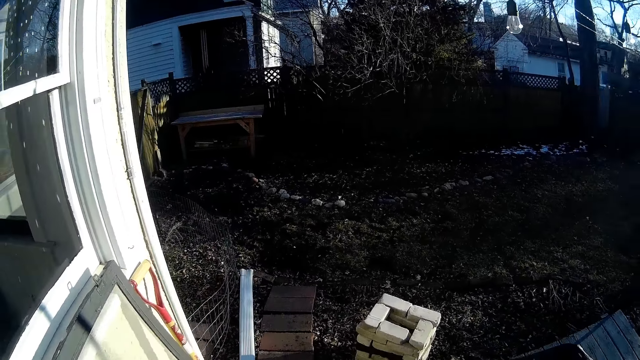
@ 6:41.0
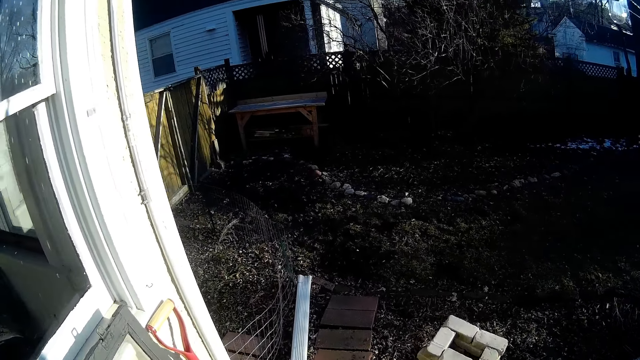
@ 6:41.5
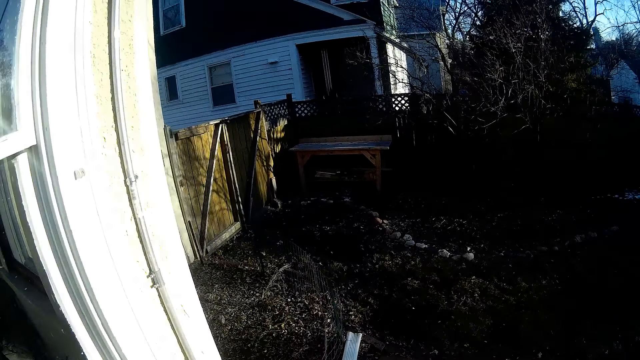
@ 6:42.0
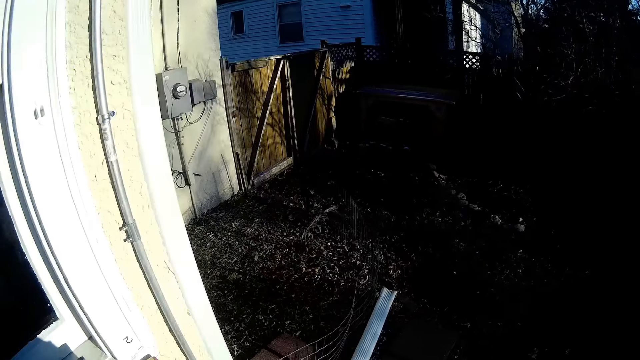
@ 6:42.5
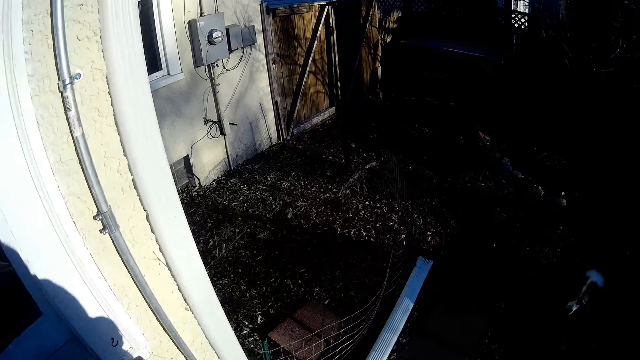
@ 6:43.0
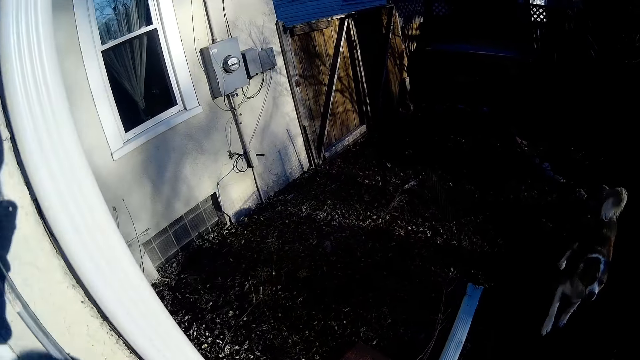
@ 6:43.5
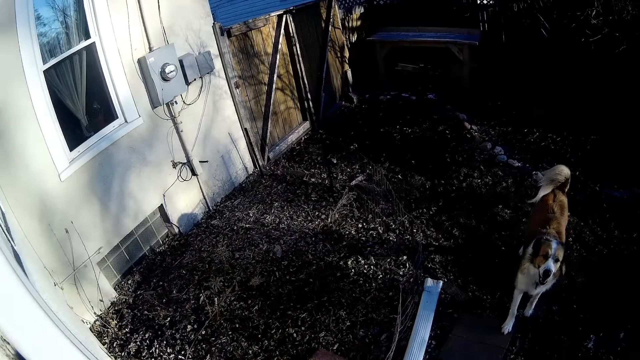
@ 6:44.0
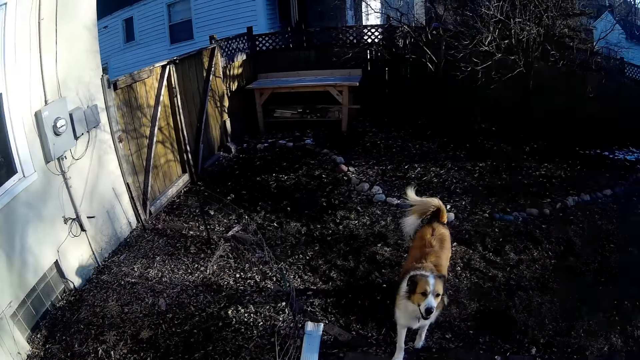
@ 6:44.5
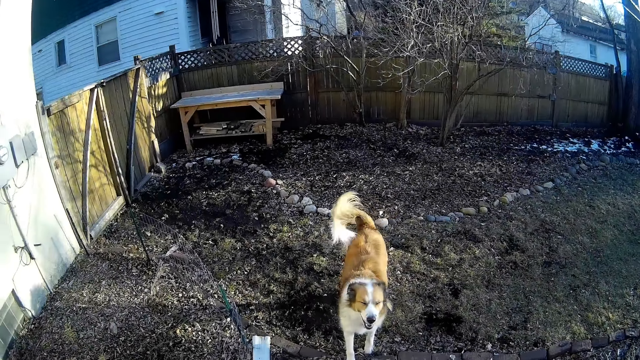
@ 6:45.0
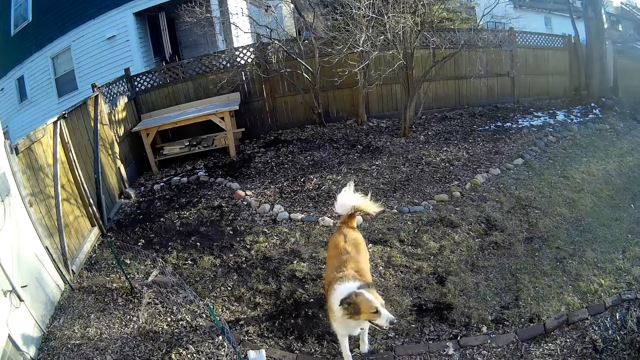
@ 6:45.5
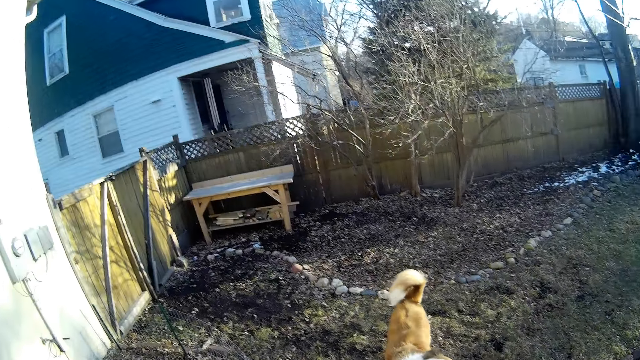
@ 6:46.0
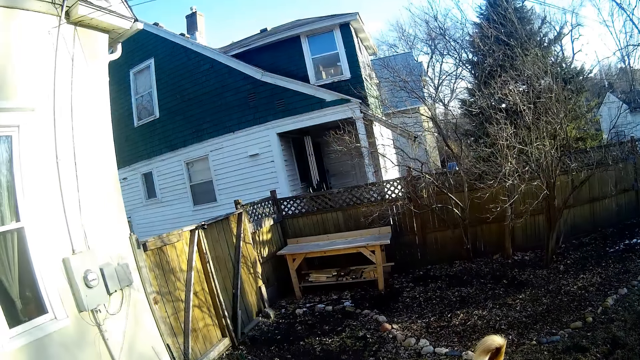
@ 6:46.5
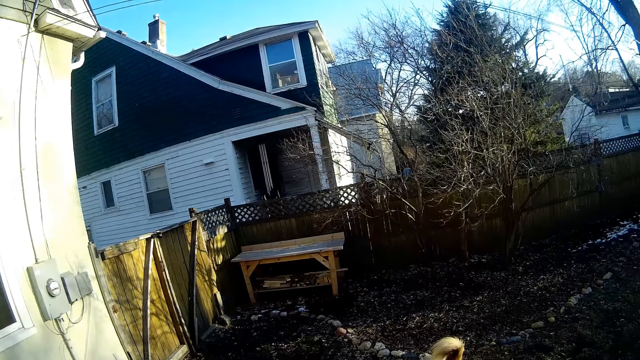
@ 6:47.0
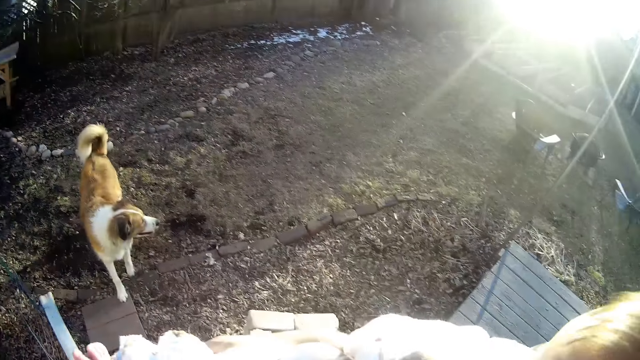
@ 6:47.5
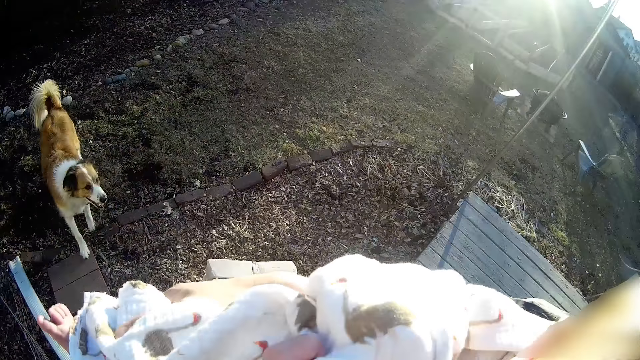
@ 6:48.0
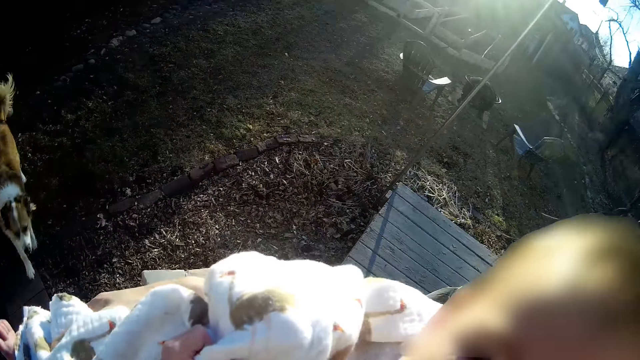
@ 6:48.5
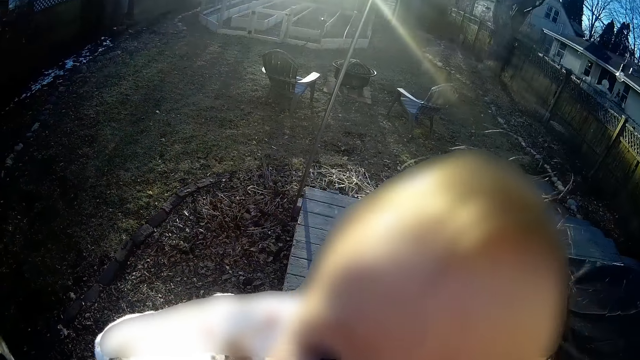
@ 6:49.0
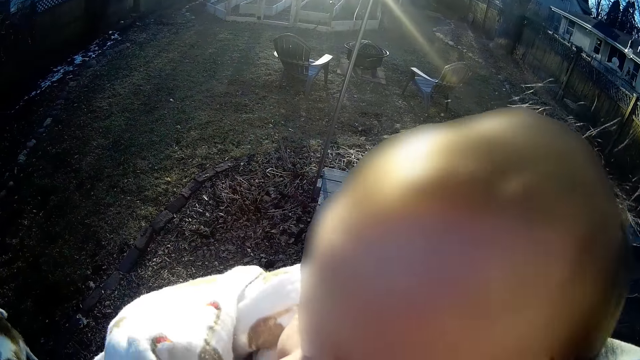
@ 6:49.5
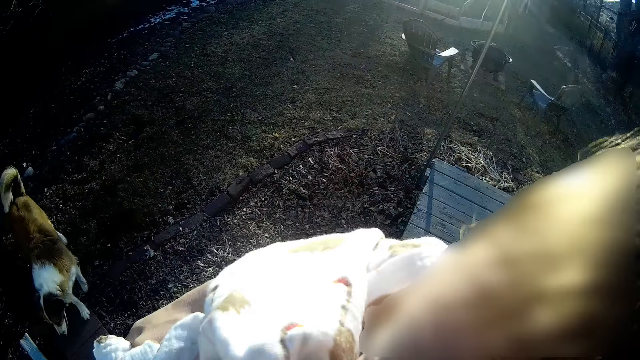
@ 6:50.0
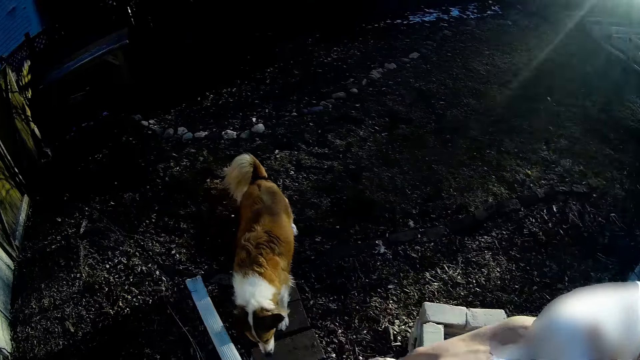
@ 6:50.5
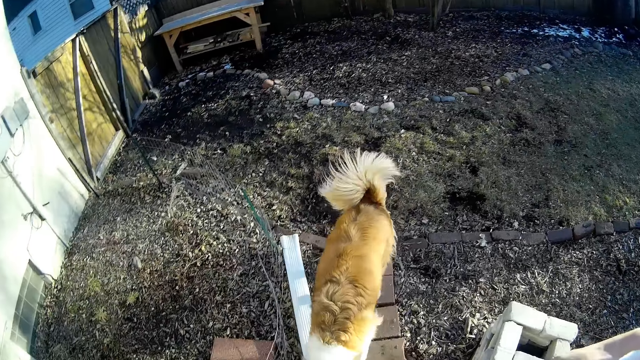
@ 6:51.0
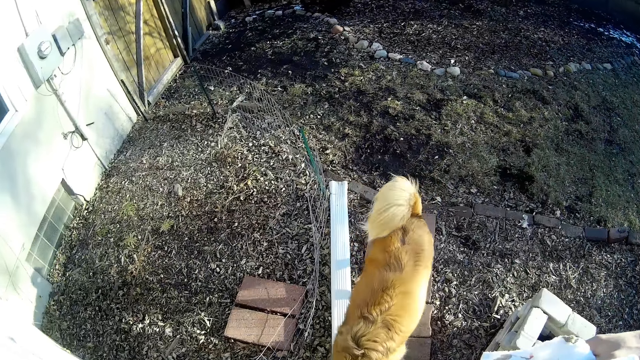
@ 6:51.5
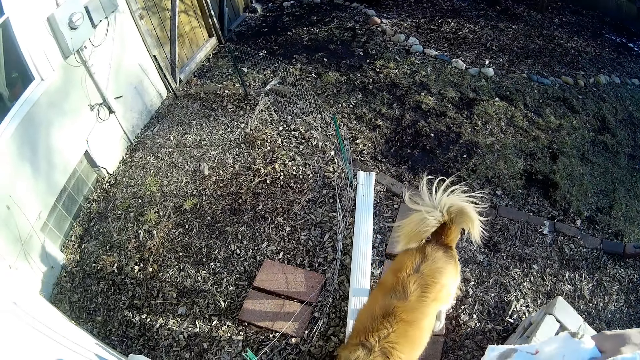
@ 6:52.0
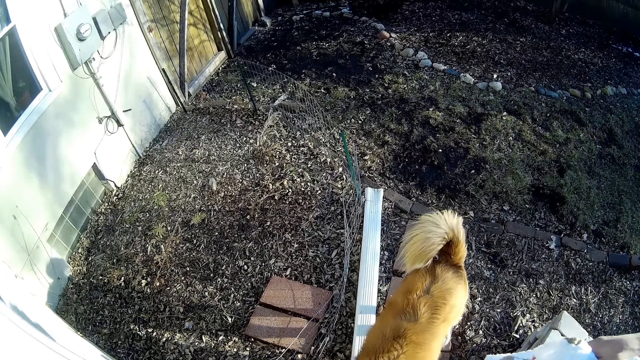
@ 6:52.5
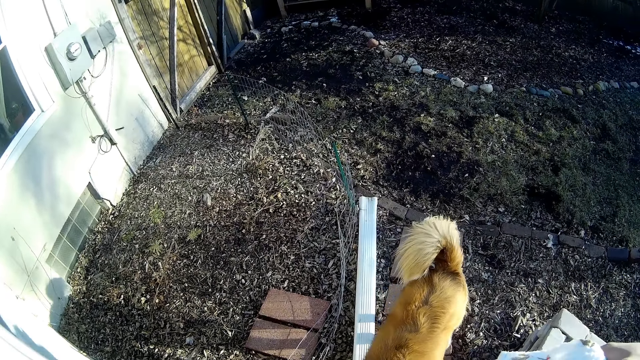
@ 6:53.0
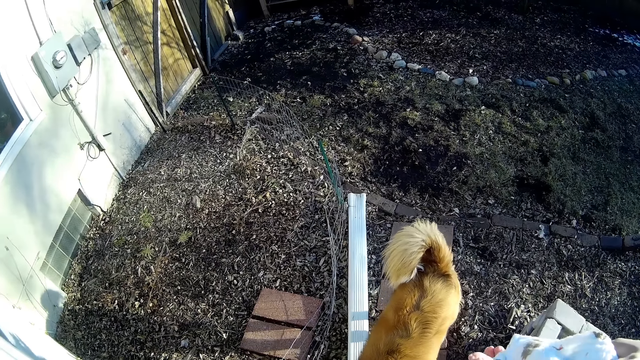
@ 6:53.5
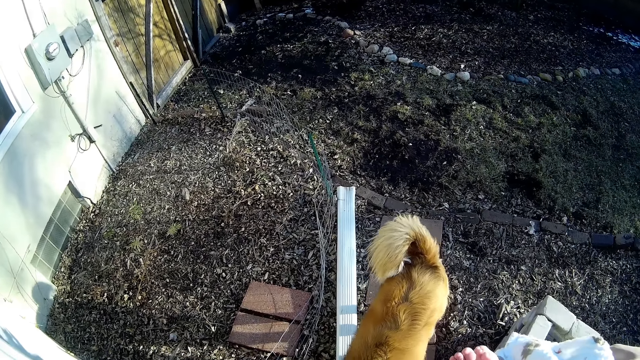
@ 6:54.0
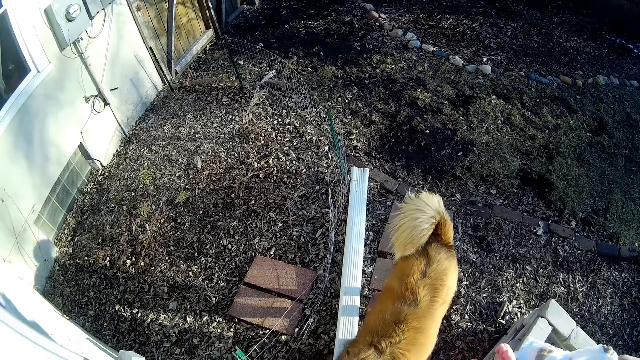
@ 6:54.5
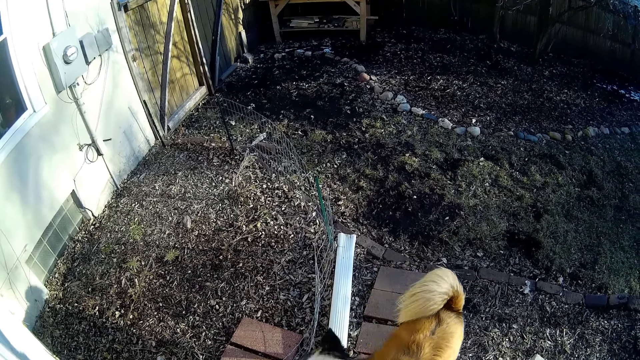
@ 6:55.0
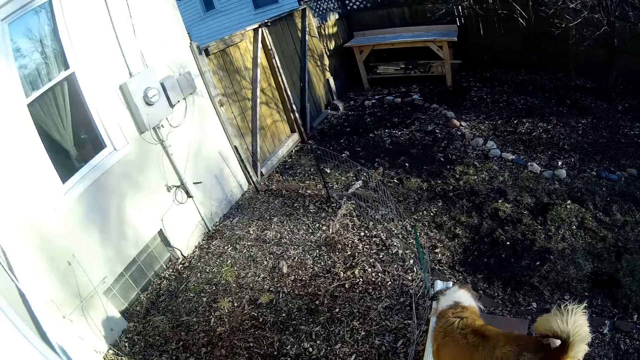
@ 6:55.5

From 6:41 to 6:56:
The dog barks at the camera wearer. The camera wearer talks to the baby in his hands. The dog licks the feet of the camera wearer.

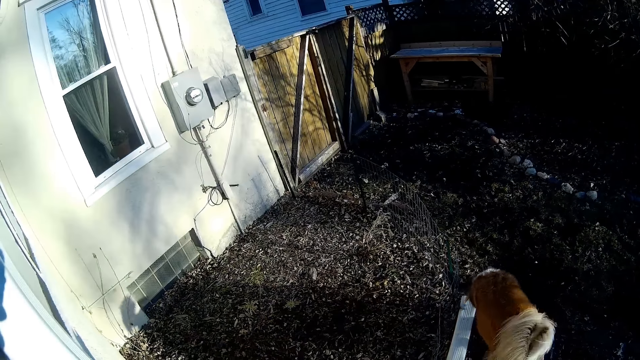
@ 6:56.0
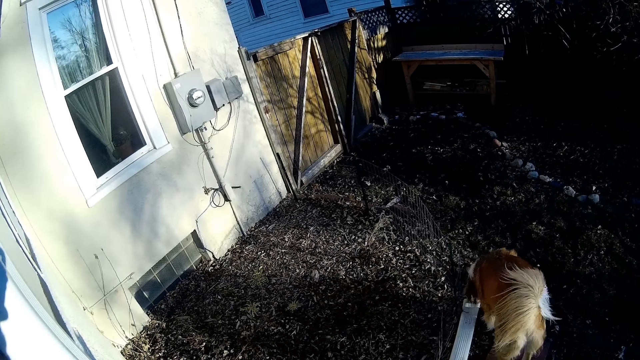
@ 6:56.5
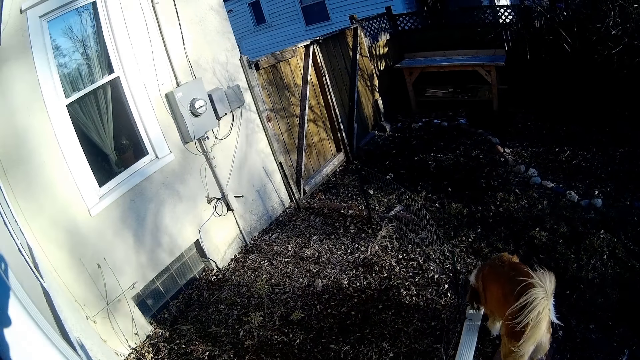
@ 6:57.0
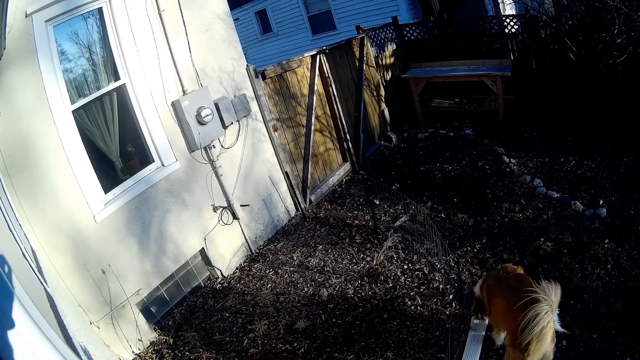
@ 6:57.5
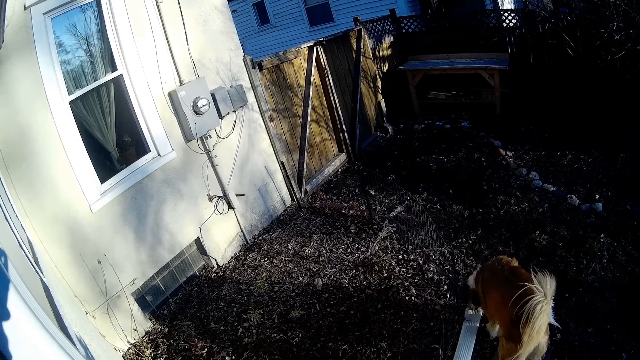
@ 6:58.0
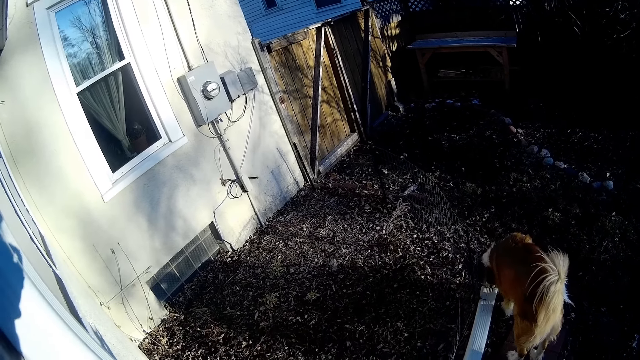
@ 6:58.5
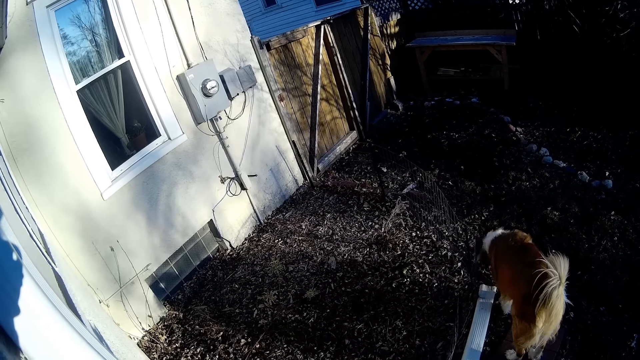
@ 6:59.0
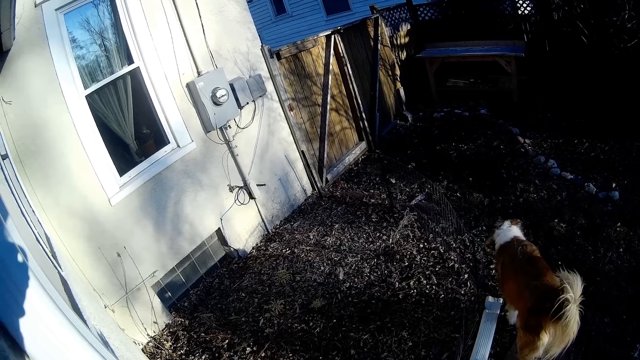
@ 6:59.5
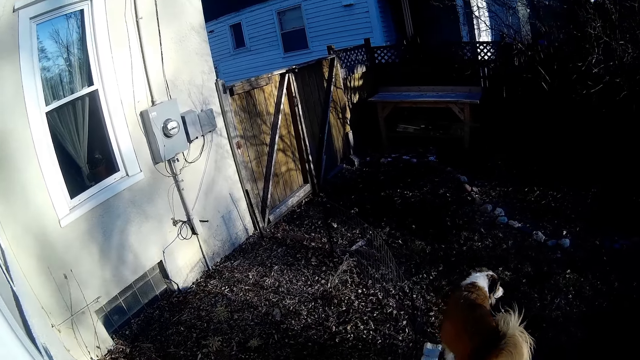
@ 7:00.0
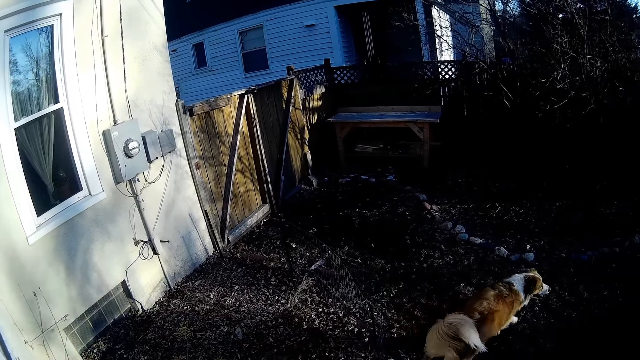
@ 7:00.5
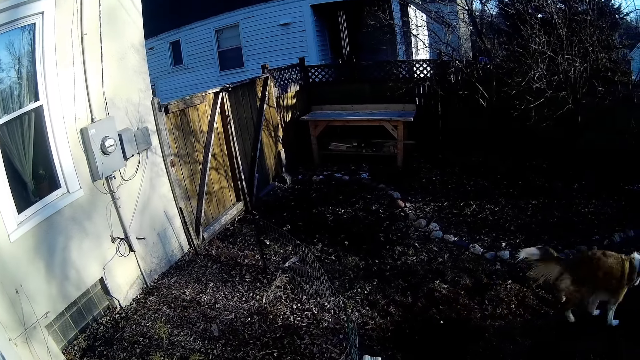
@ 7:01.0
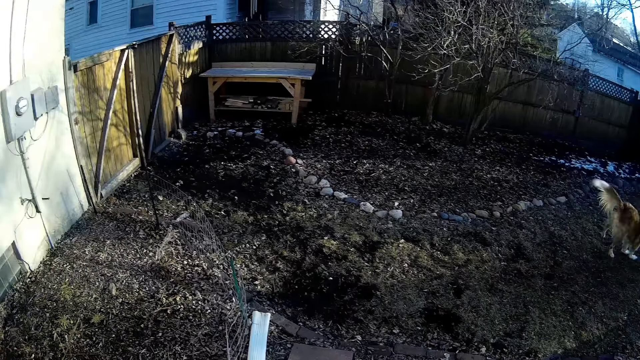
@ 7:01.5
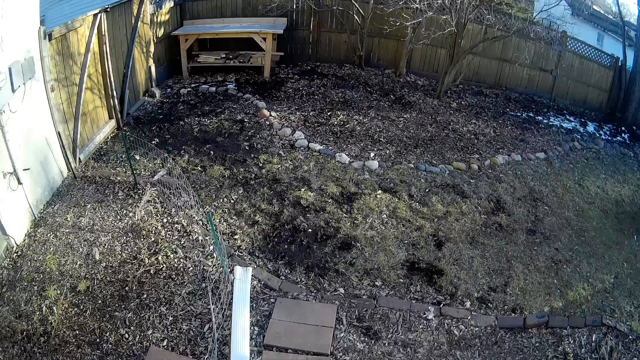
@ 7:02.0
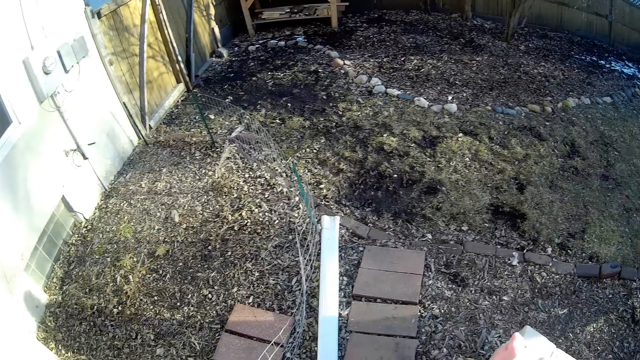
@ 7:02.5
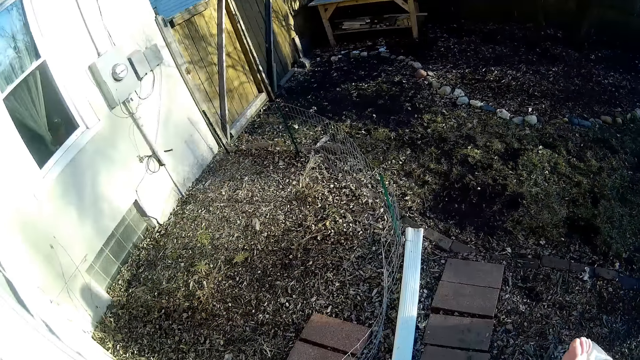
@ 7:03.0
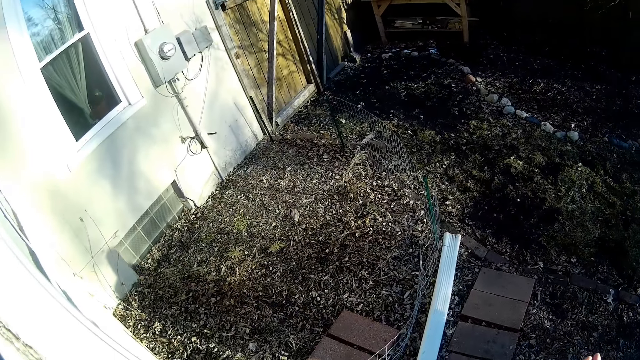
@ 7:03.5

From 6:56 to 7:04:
The dog runs towards the woman. The camera wearer converses with the woman.
